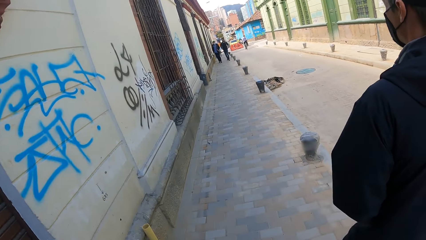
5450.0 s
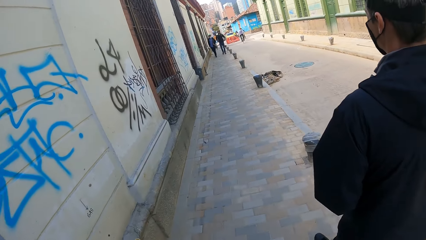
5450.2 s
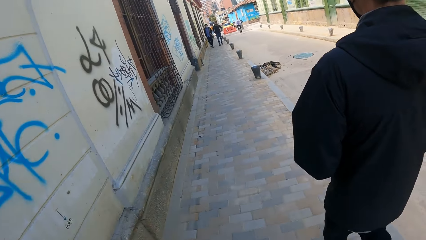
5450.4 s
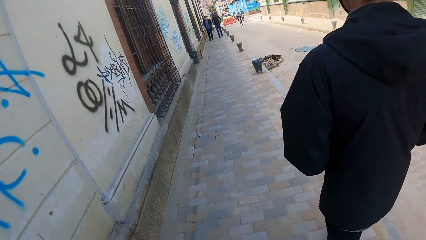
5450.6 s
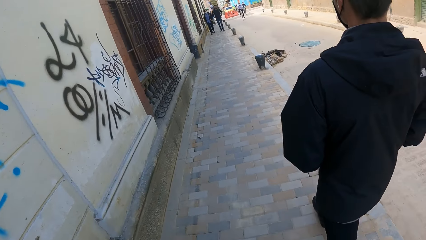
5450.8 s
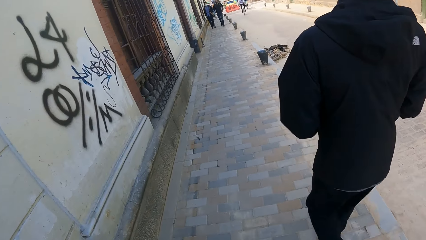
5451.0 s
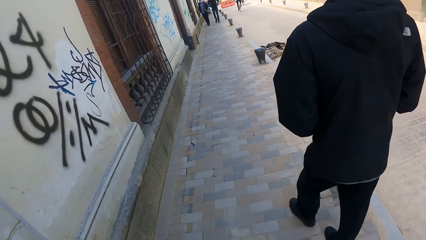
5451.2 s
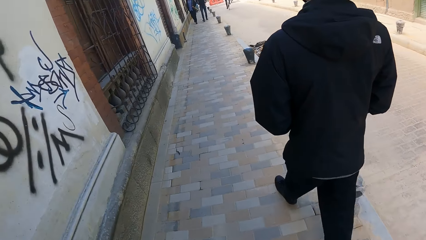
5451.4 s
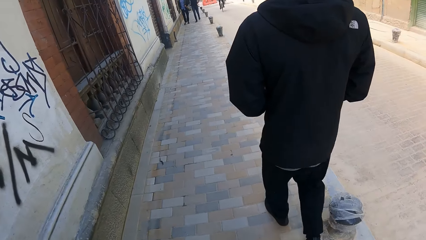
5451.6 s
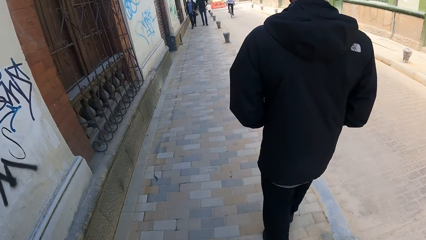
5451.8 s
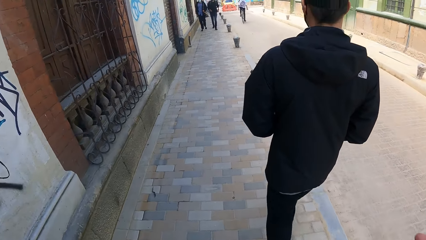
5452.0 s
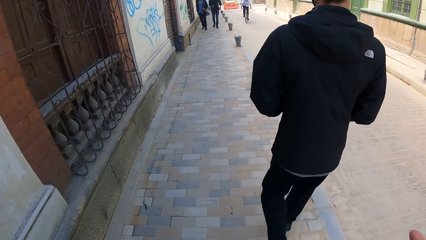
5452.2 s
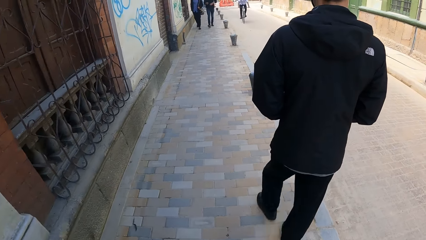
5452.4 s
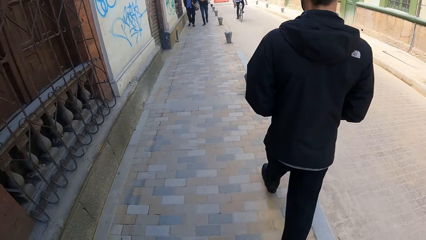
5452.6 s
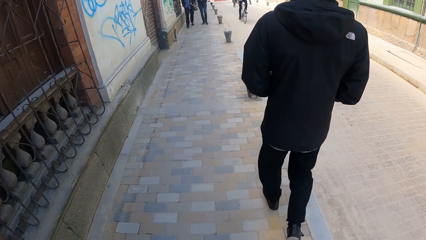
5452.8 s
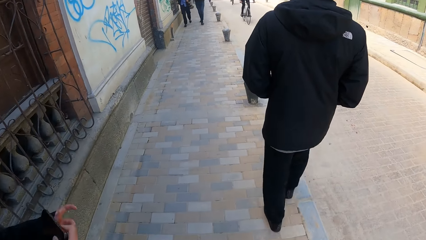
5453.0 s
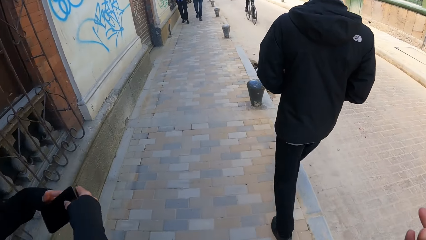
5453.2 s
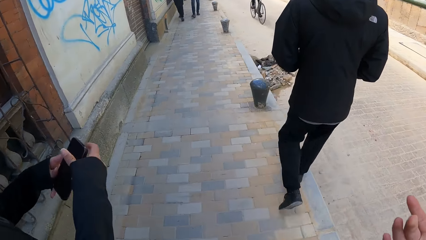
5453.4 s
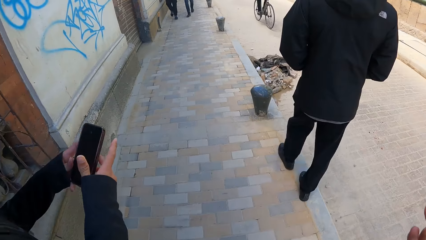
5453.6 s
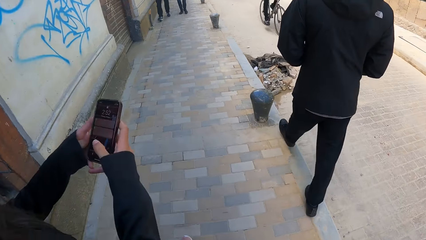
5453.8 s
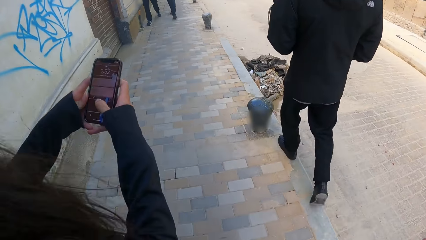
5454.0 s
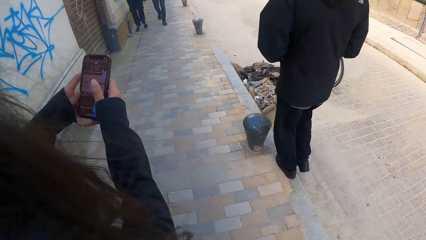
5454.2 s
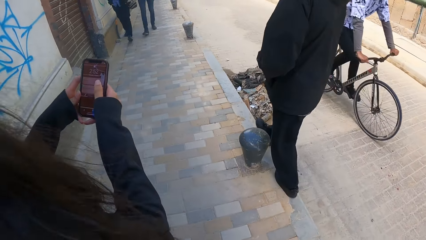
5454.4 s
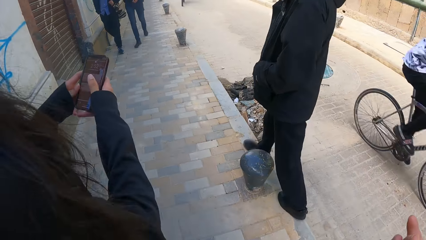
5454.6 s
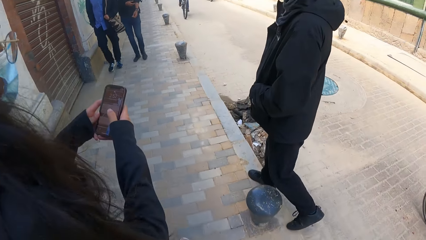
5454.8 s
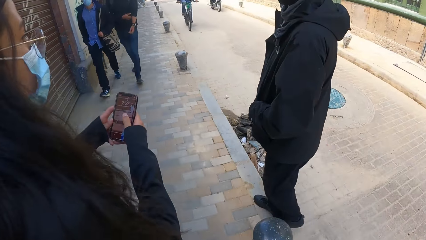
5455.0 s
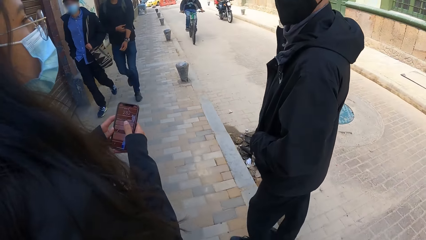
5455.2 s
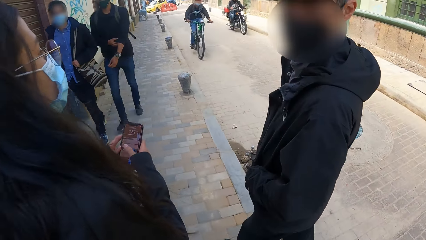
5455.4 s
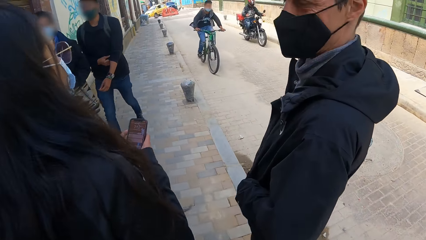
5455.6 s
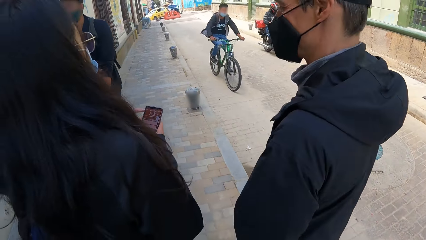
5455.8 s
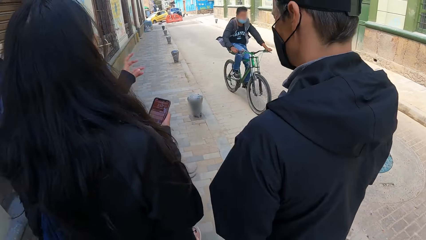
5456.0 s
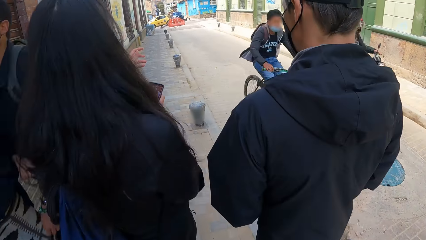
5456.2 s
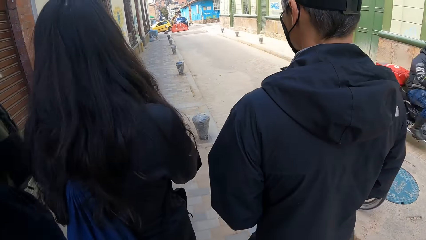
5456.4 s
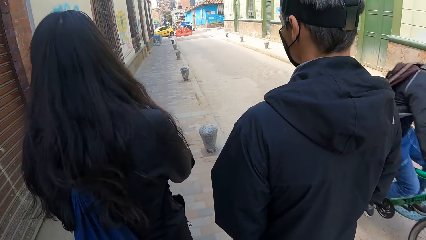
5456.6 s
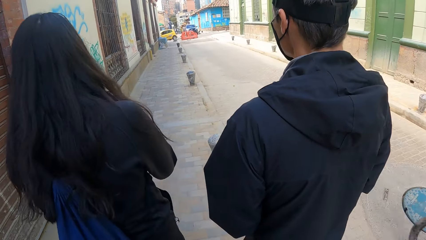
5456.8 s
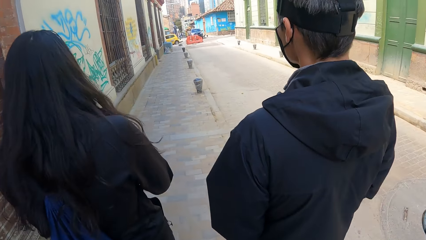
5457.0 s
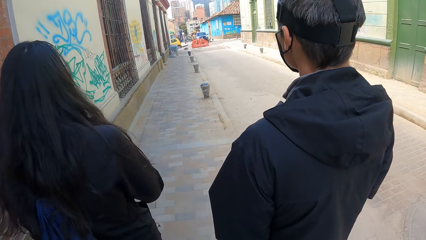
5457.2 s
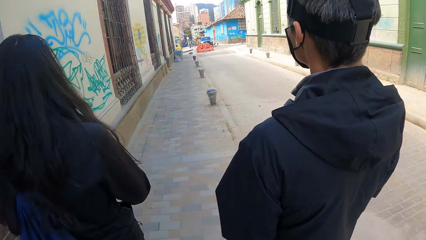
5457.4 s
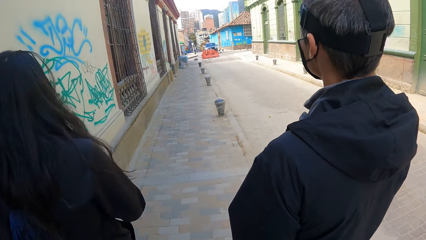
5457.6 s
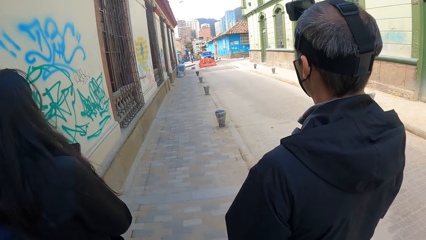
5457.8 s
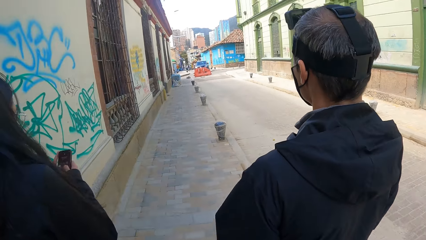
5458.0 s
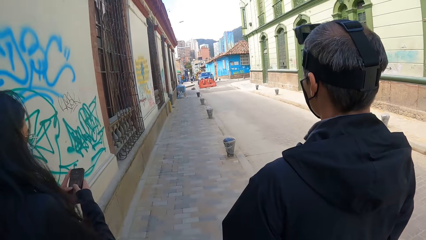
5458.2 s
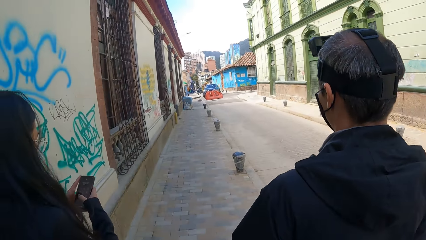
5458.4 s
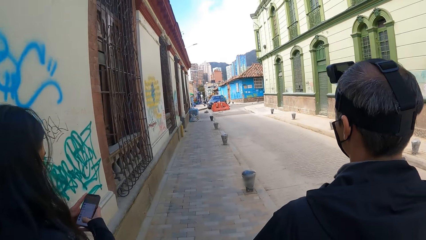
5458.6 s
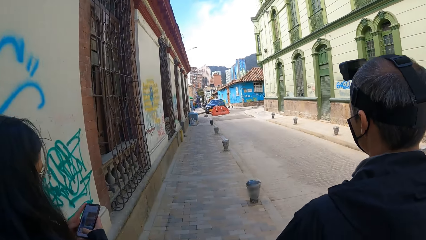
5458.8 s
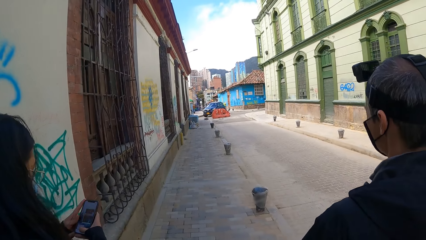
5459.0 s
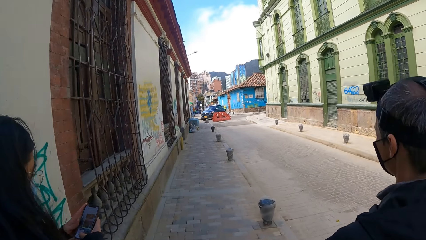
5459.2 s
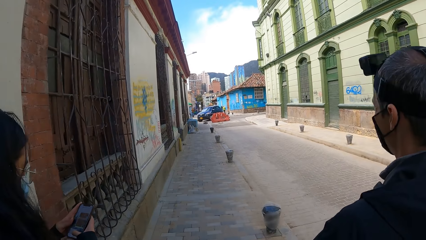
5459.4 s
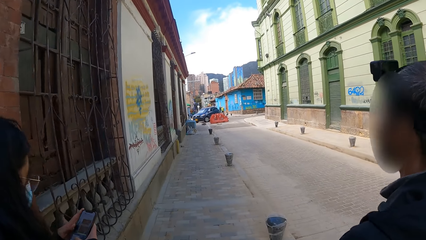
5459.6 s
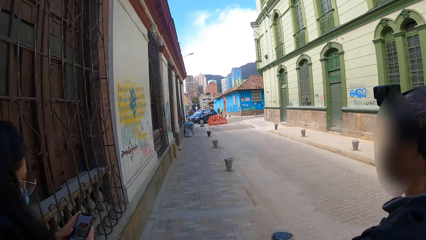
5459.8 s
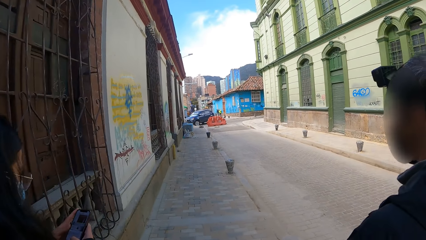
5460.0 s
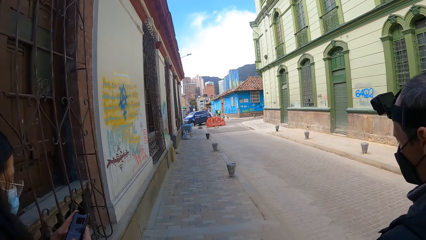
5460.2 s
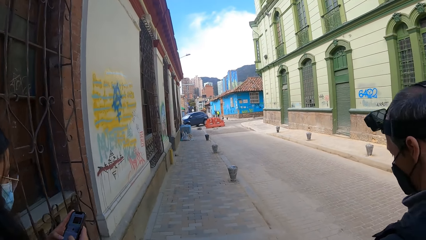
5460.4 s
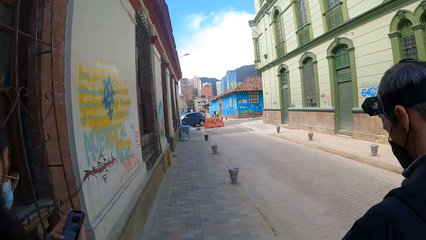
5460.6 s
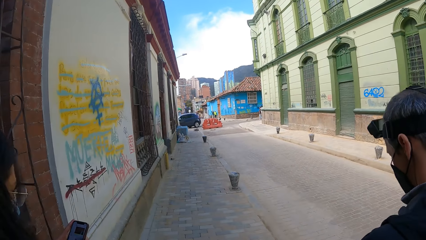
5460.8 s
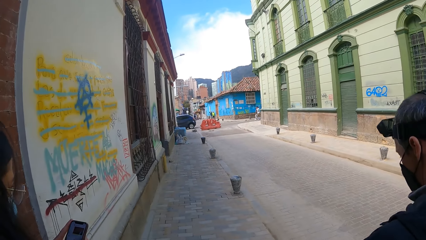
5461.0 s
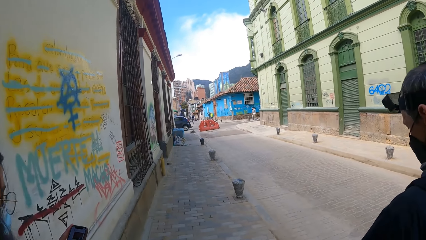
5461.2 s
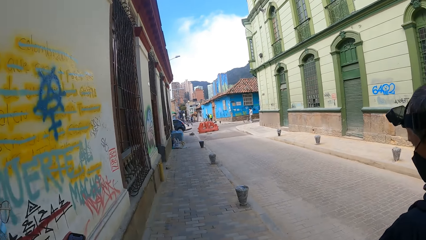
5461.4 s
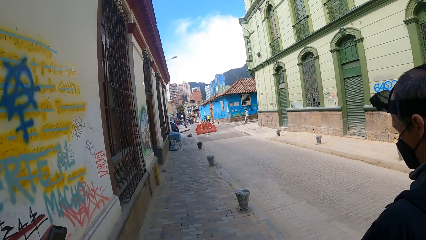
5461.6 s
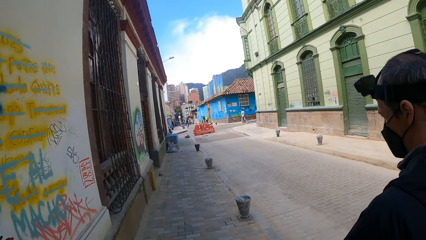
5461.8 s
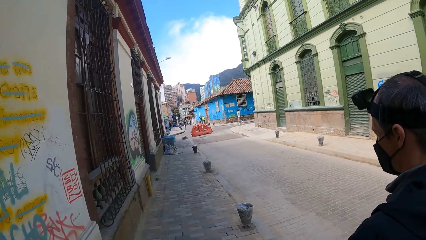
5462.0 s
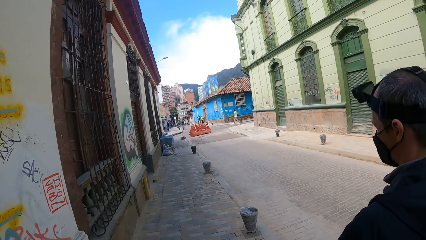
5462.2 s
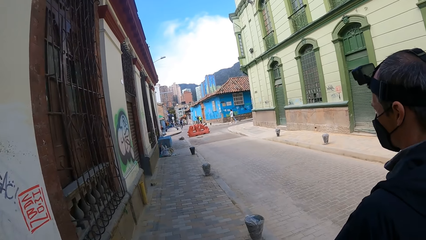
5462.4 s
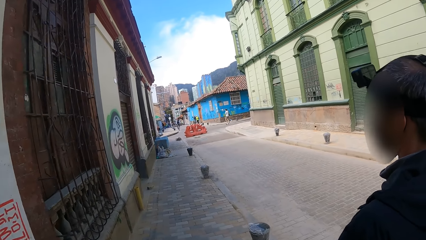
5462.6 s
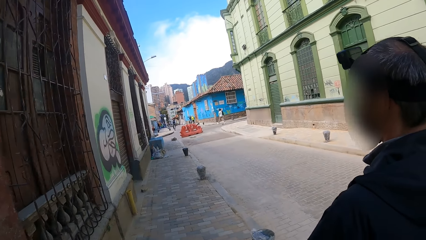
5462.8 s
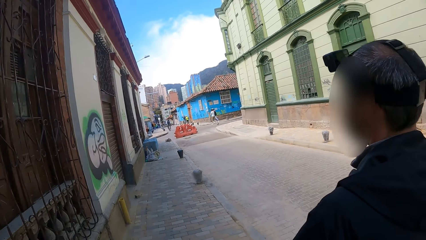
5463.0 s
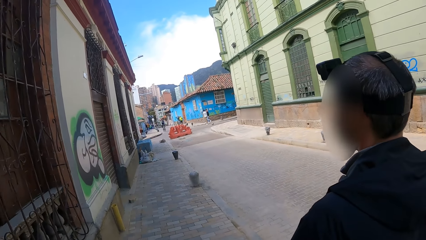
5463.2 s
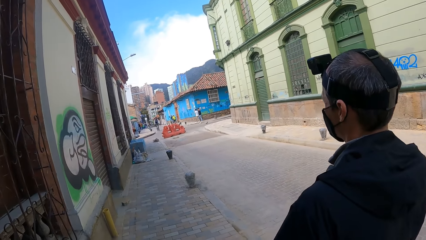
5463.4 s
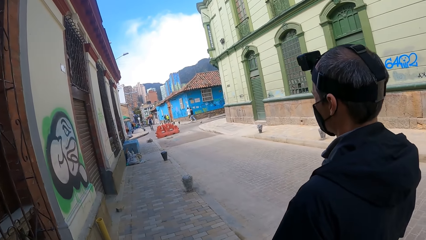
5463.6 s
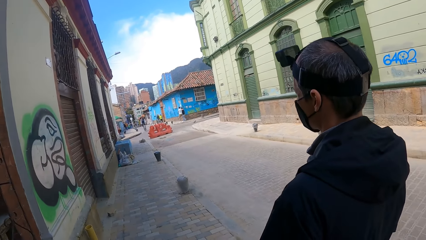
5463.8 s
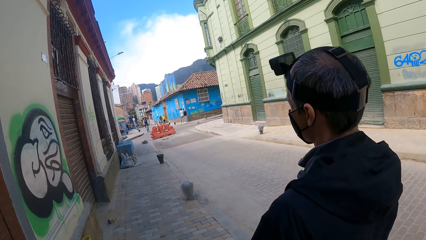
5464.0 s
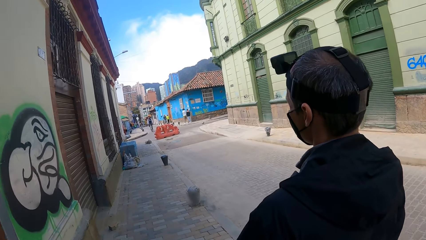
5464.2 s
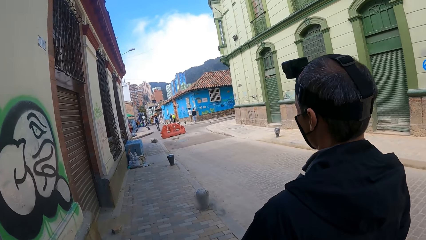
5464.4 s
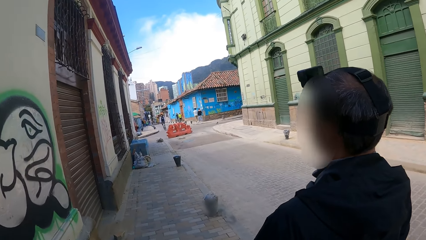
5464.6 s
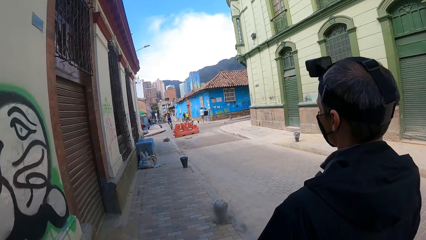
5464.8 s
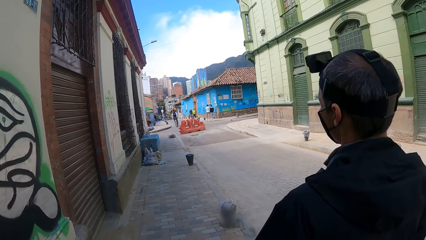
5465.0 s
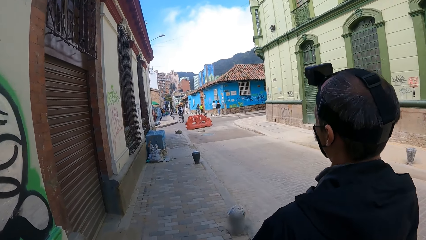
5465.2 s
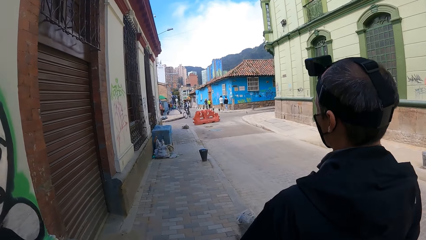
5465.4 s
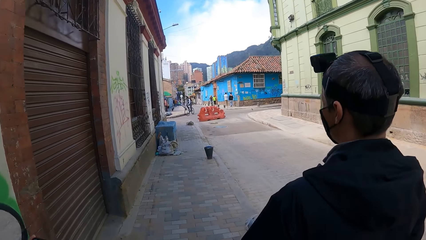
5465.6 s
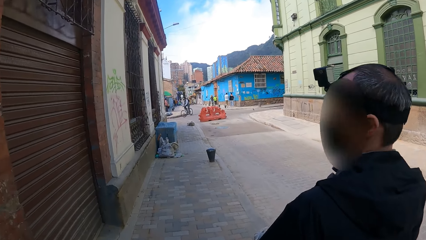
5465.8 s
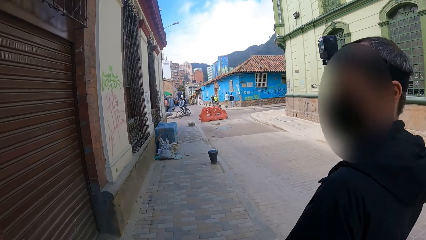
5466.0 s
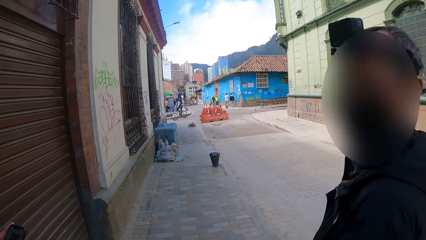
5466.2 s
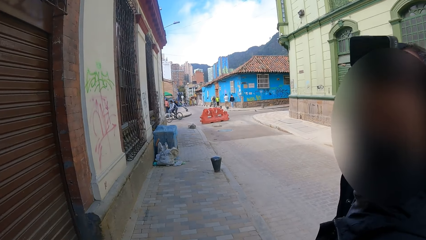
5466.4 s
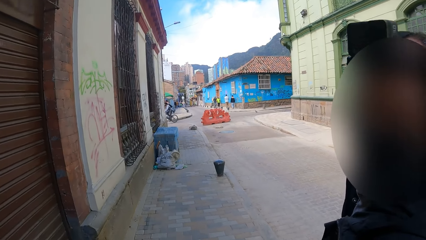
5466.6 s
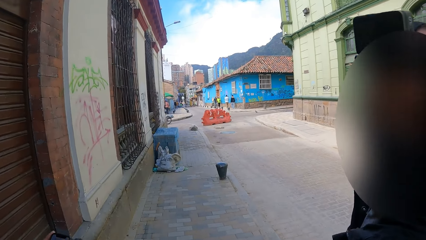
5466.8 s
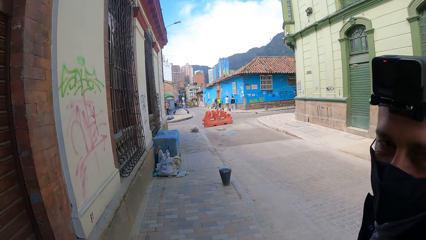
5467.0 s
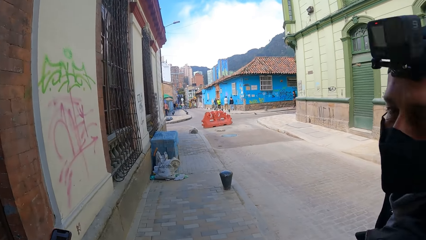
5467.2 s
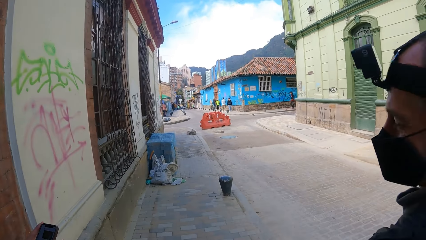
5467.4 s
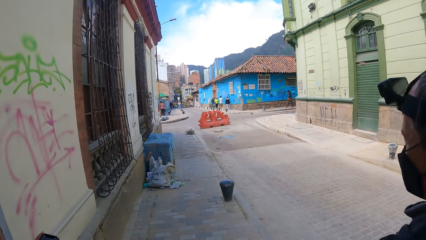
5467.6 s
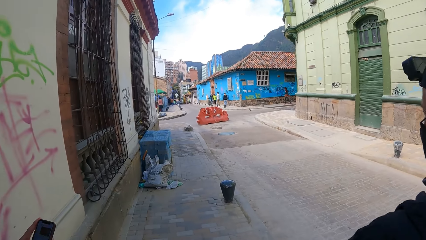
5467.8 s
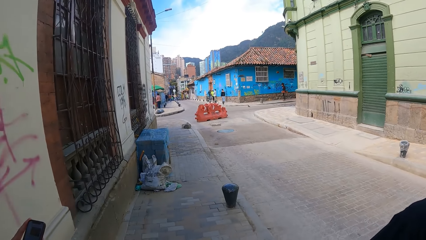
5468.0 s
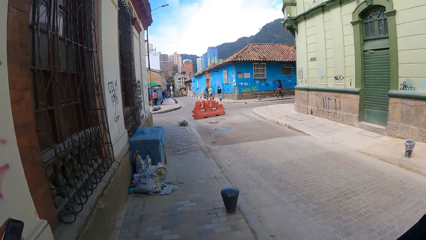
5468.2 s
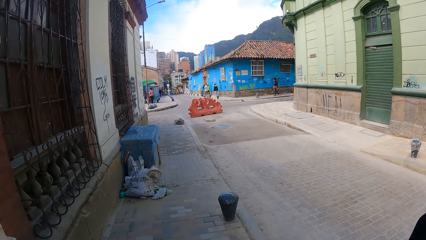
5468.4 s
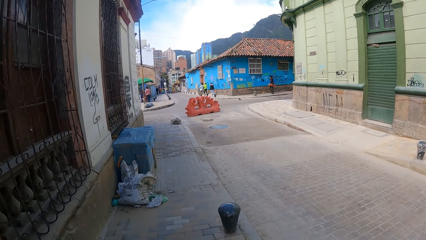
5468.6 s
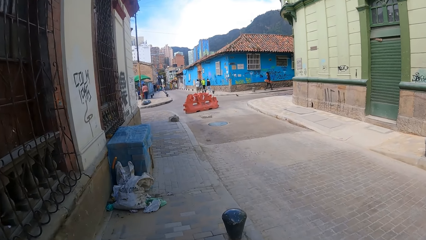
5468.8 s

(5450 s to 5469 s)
The woman holds a phone with her right hand. She holds the phone with both hands and operates the phone with both hands. The man interacts with the camera wearer and the woman. Another man and a third man walk past the woman, the first man and the camera wearer. The woman gesticulates with her left hand. A rider rides past the first man, the woman and the camera wearer. The first man walks on the pavement. The woman walks on the pavement and operates the phone with both hands. The camera wearer walks on the pavement. The first man interacts with the camera wearer.
